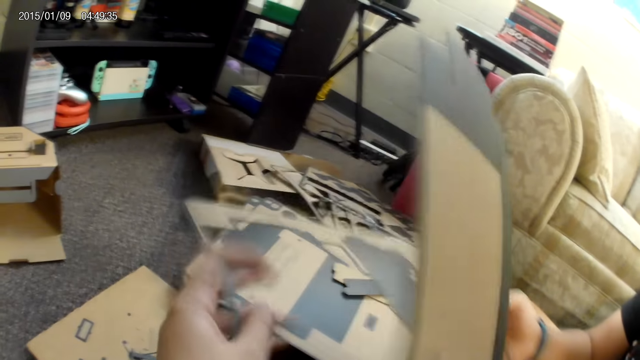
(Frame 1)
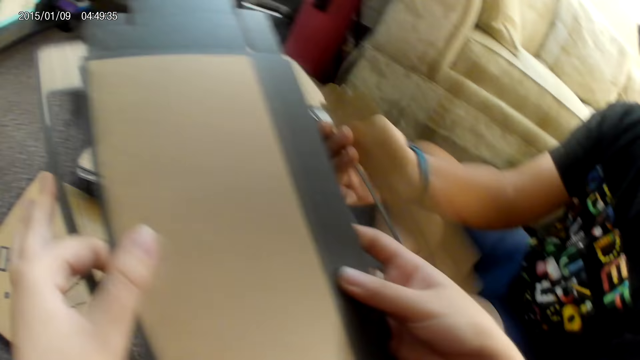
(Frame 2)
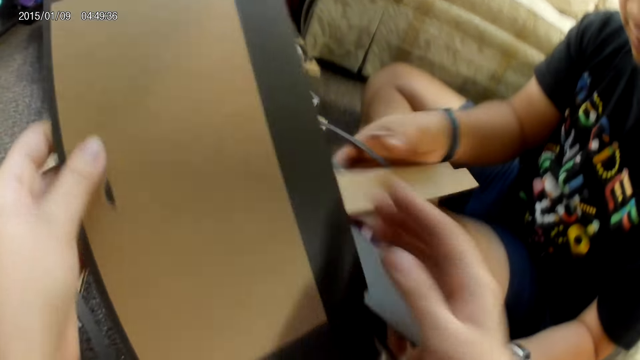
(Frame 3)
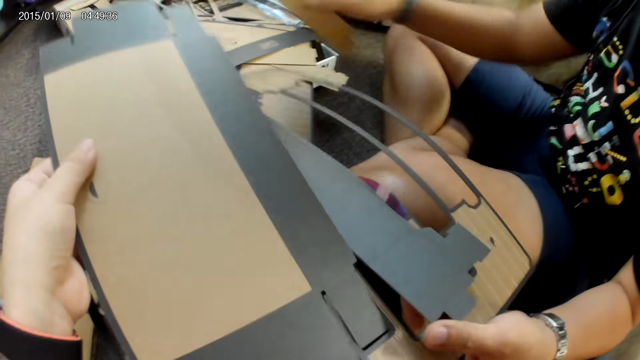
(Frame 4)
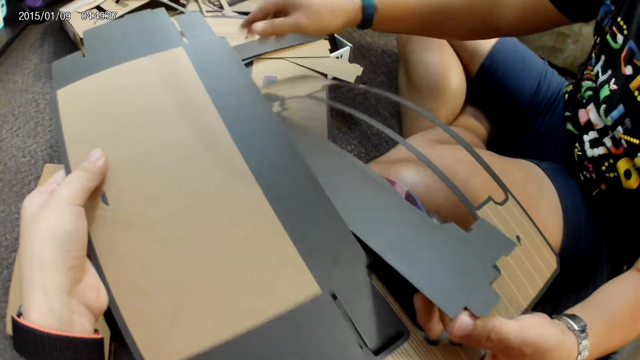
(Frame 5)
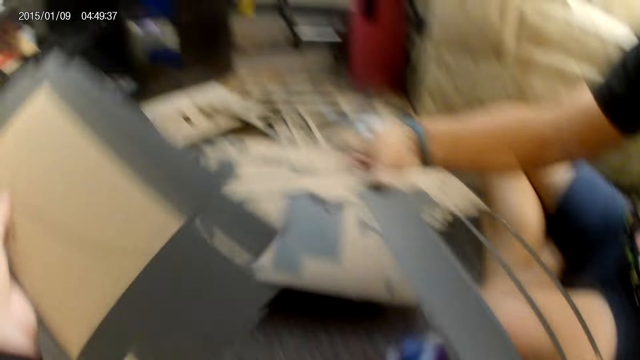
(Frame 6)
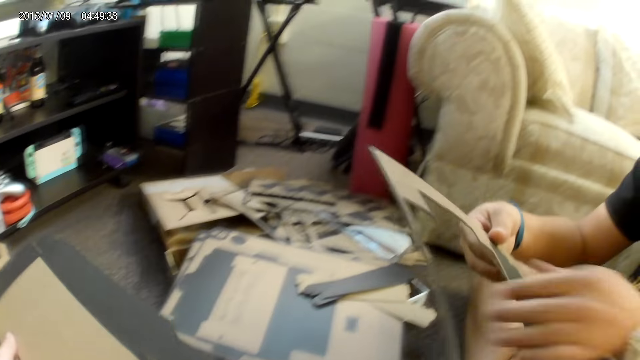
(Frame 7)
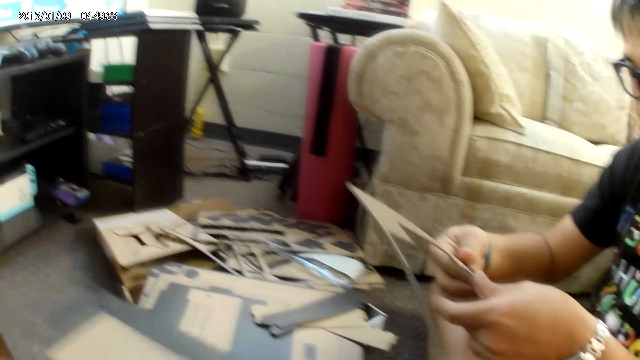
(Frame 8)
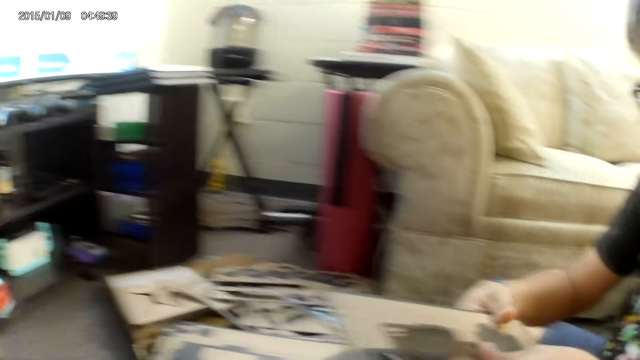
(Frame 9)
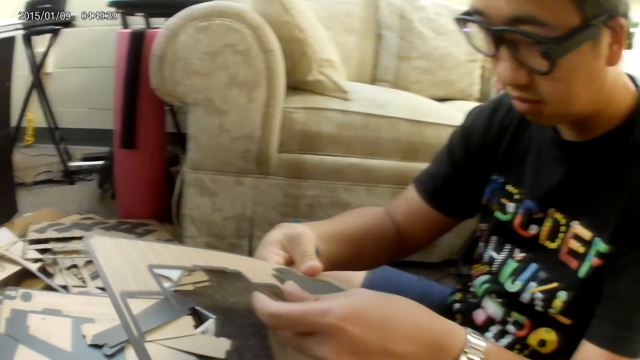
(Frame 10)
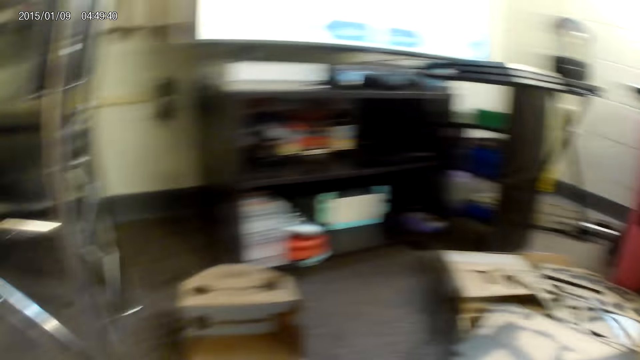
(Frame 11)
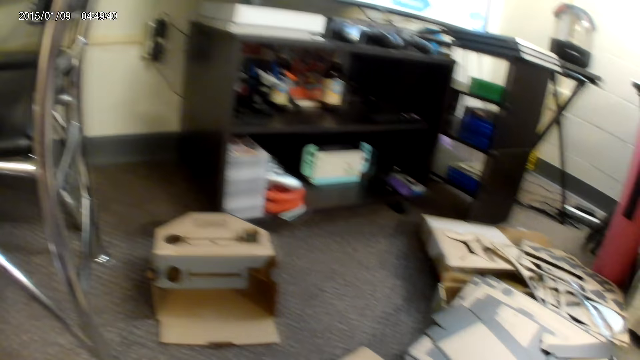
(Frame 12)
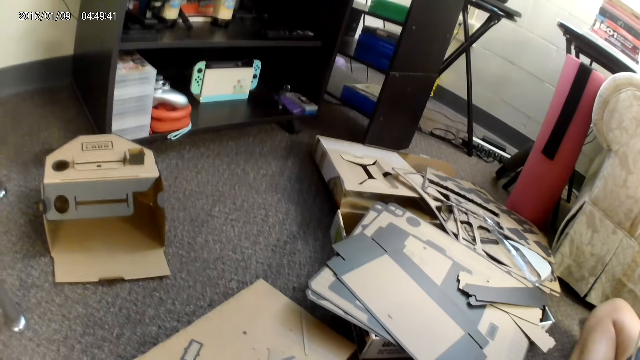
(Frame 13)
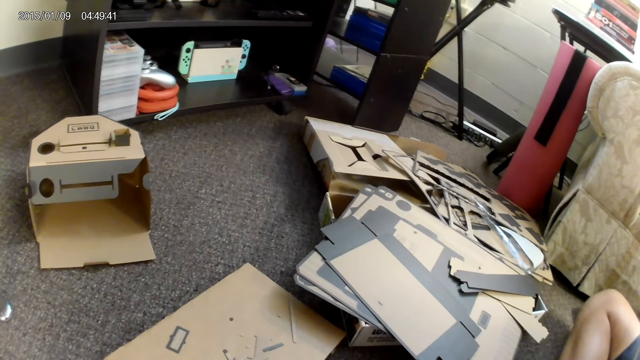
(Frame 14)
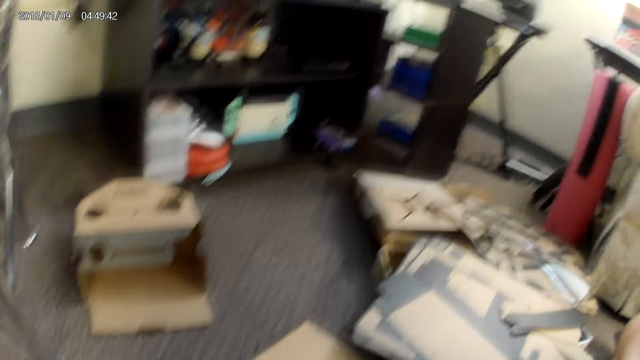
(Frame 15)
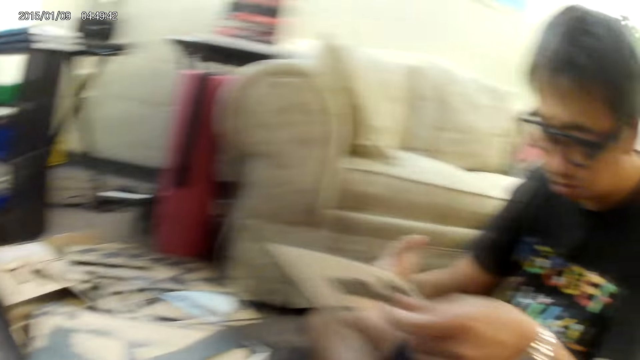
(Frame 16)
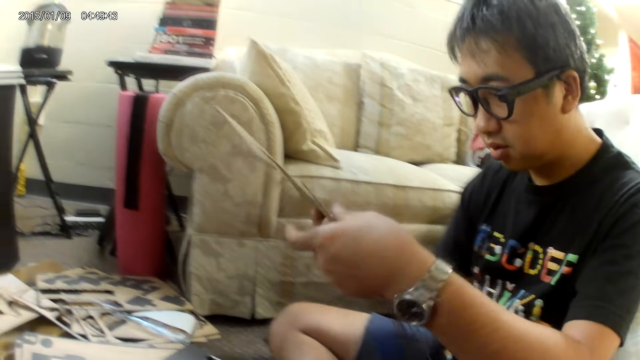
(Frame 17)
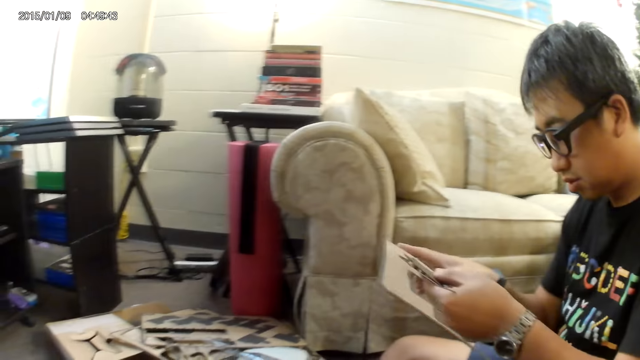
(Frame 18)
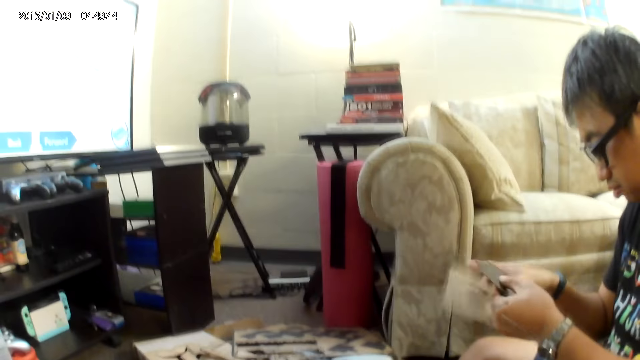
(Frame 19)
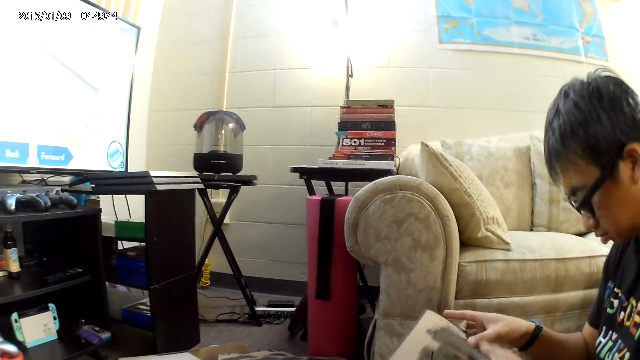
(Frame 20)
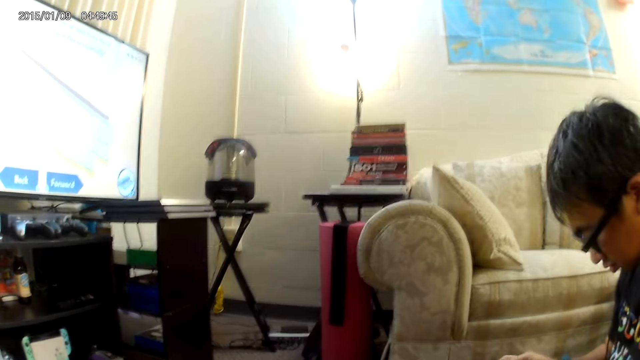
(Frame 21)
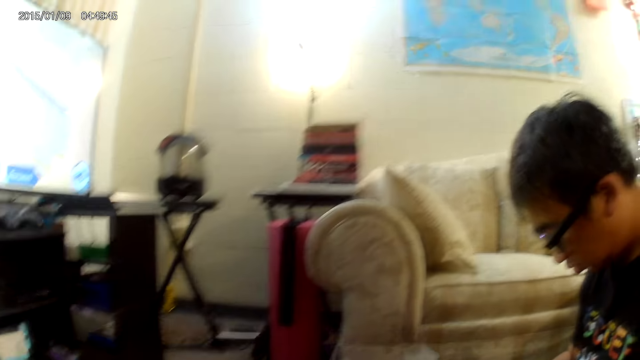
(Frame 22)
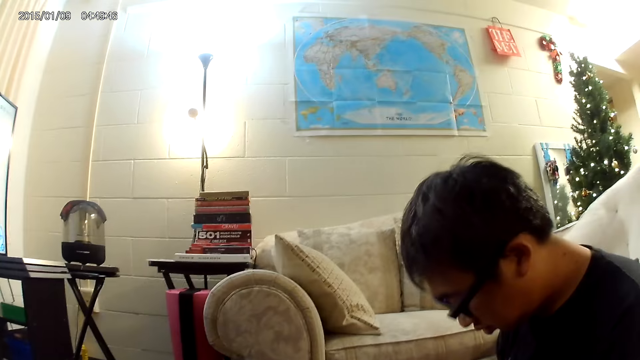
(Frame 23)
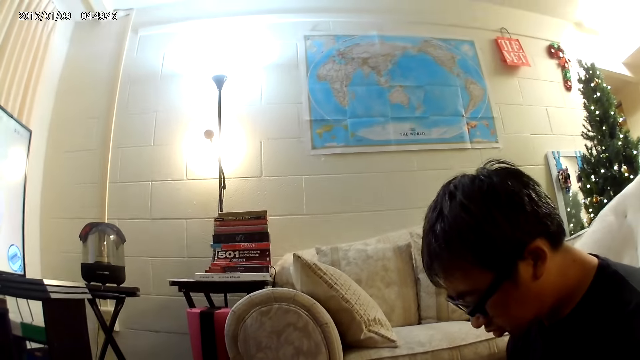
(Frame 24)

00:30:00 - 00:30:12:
The camera wearer detaches the cardboard with her left hand. She holds the cardboard with both hands. A man drops the cardboard on a stack of cardboards with his right hand. He holds the cardboard with both hands. The camera wearer detaches the cardboard with her left hand. The man detaches the cardboard with both hands.

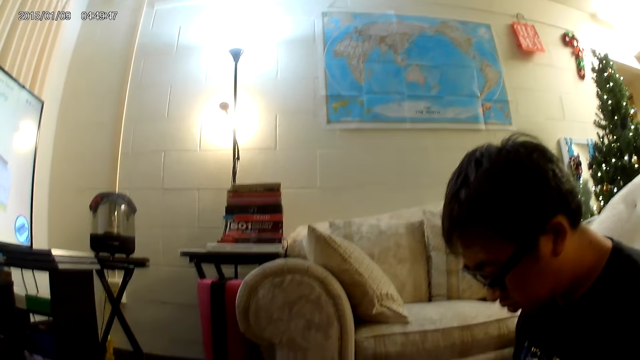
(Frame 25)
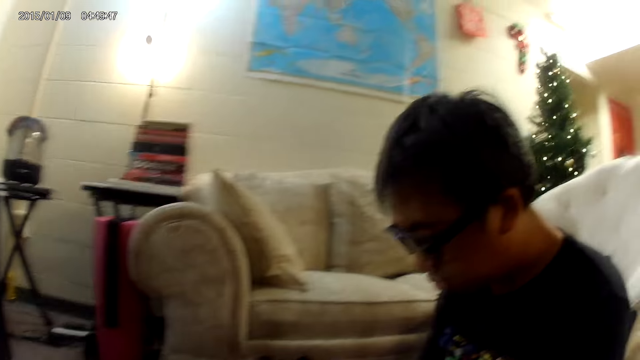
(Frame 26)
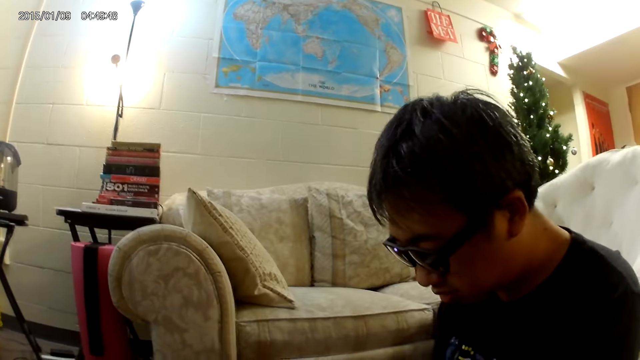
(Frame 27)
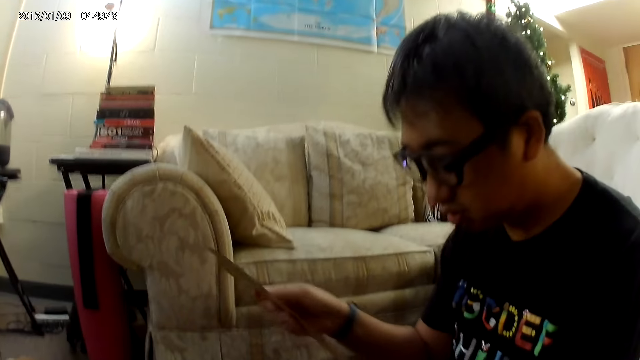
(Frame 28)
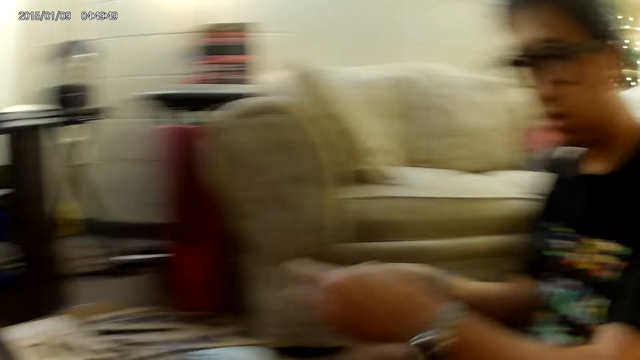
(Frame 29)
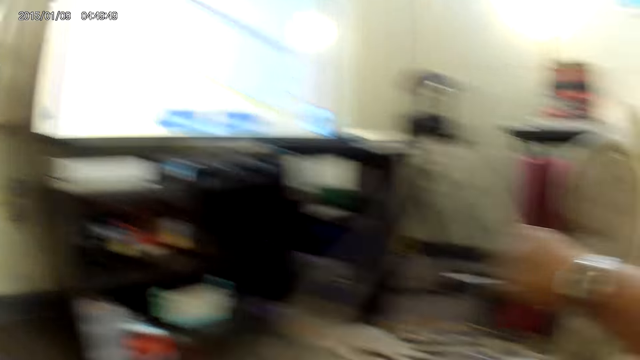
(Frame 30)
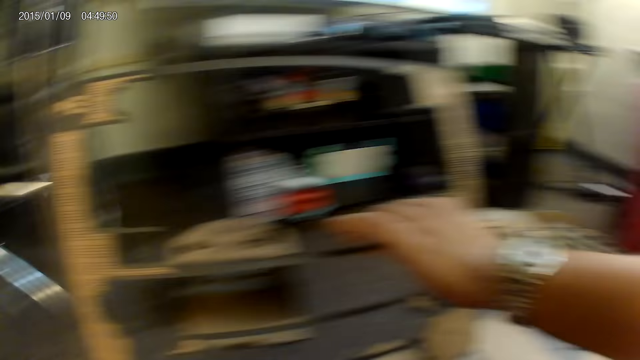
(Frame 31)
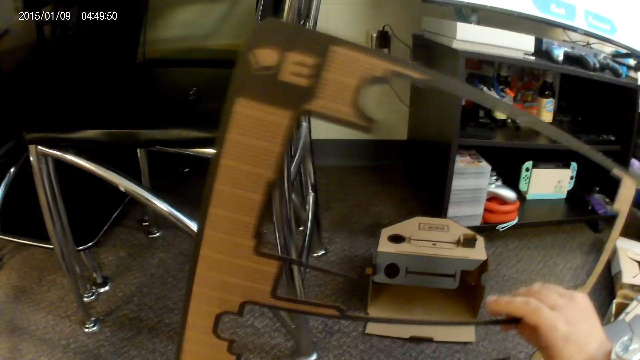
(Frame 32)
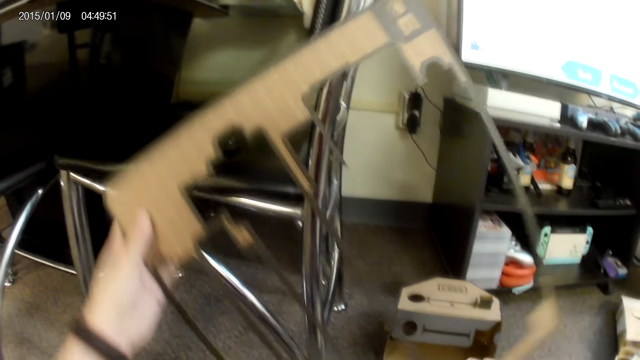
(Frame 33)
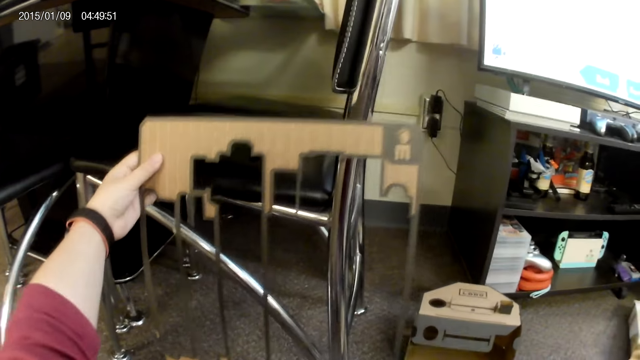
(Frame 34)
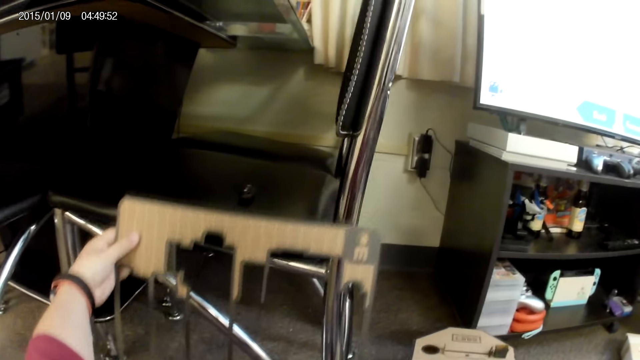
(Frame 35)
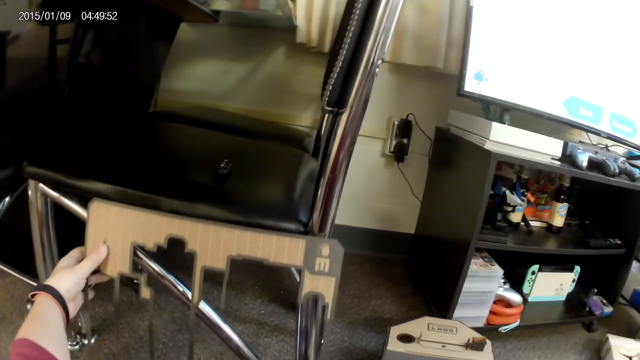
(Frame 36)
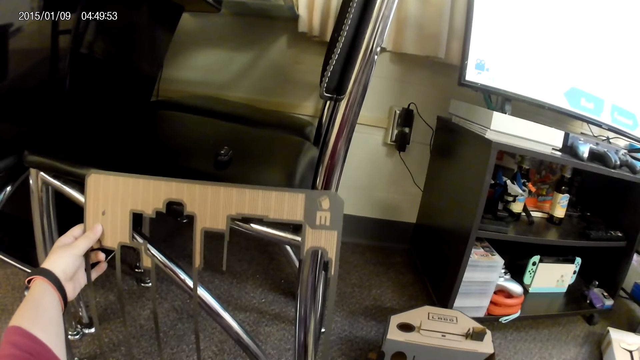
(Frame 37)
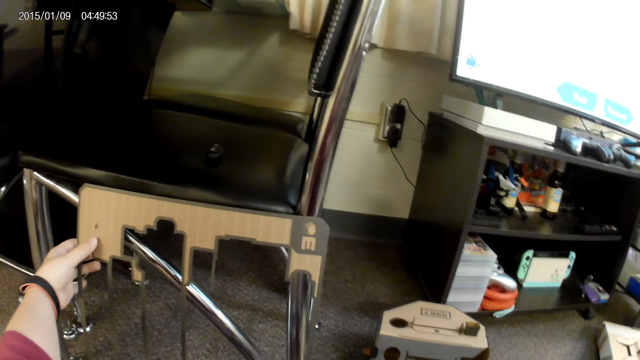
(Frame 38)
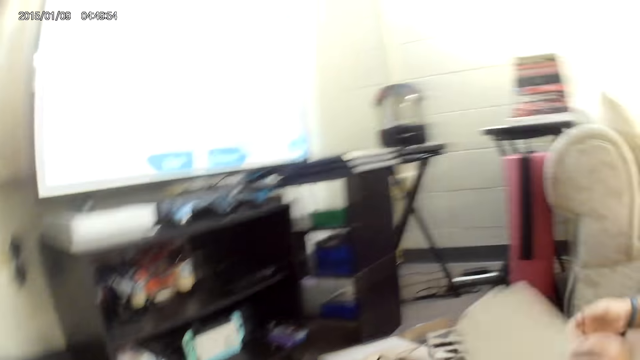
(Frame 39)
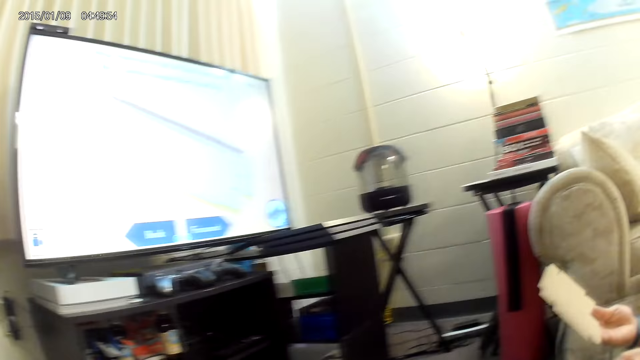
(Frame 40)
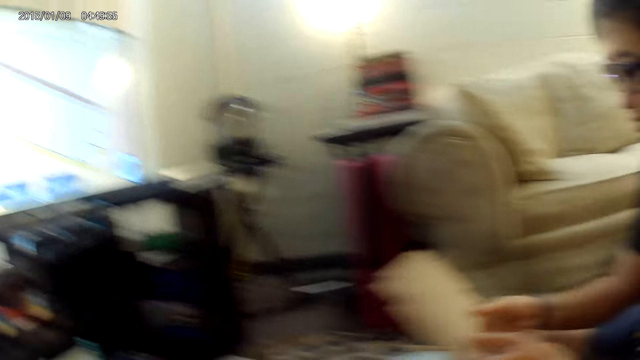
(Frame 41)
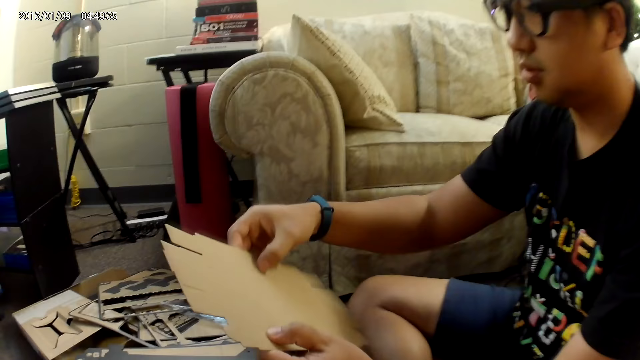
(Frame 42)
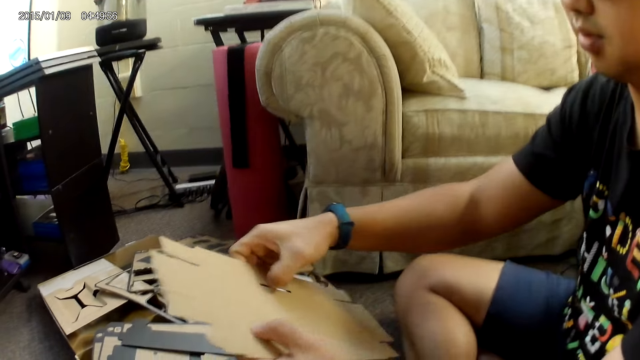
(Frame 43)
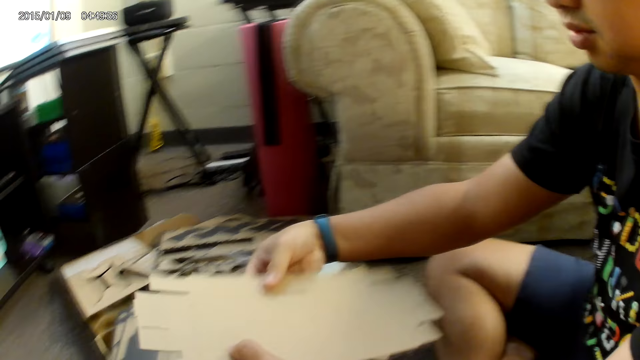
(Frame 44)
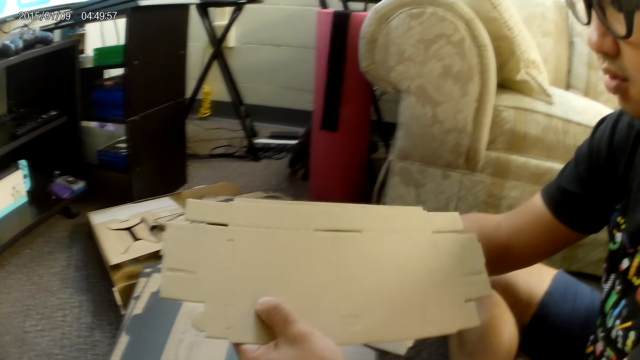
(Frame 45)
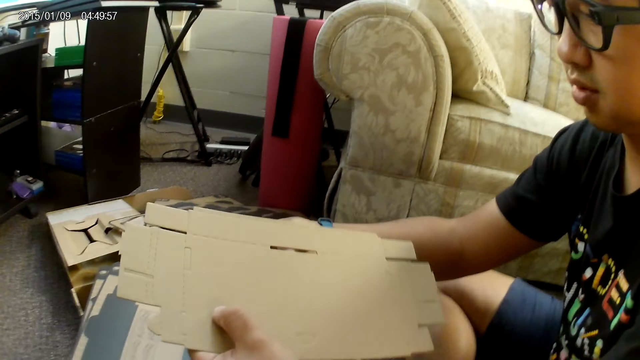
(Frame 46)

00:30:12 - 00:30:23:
The camera wearer collects the cardboard from the man with her left hand. She drops the cardboard beside a chair with her left hand. The man picks up the cardboard from the ground with his left hand. He holds the cardboard with both hands. He holds the cardboard with both hands again. He detaches the cardboard with his right hand.
